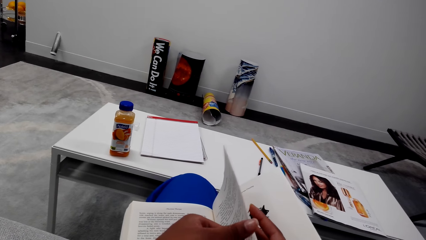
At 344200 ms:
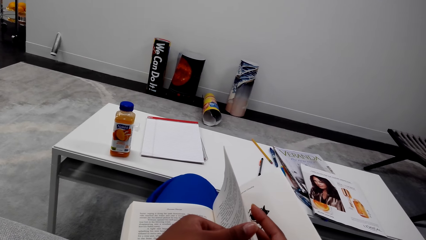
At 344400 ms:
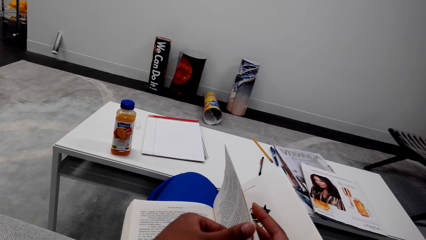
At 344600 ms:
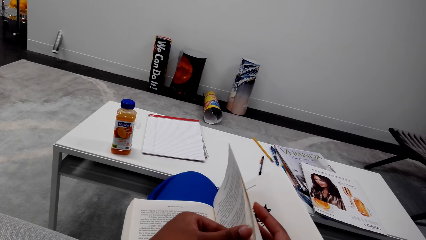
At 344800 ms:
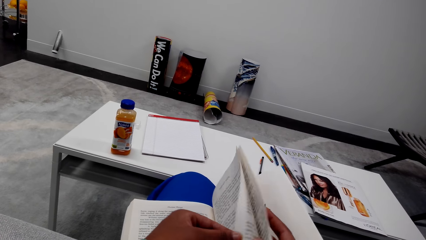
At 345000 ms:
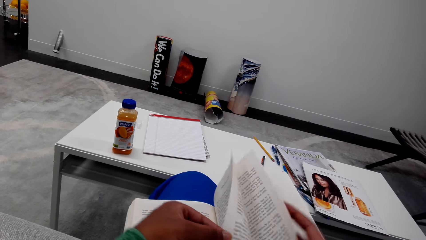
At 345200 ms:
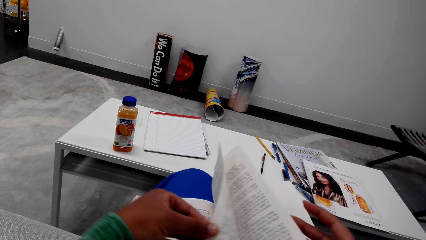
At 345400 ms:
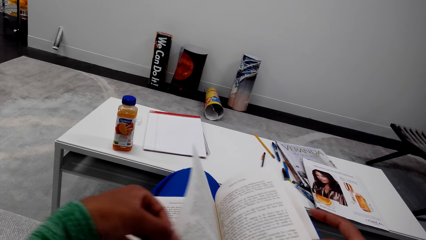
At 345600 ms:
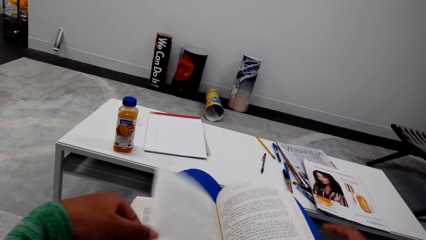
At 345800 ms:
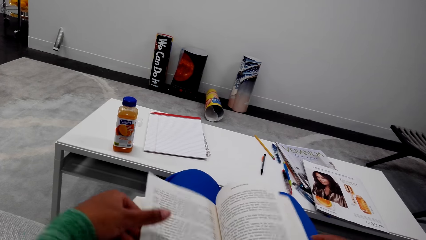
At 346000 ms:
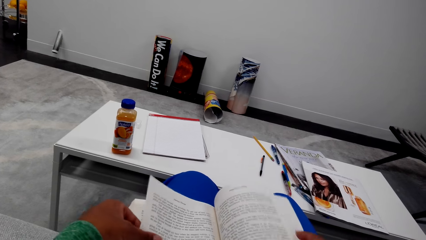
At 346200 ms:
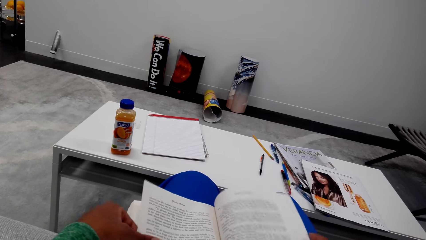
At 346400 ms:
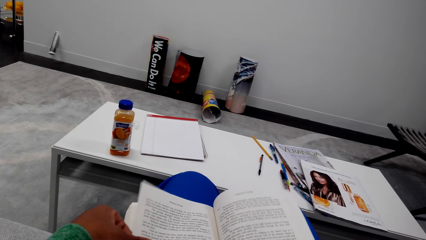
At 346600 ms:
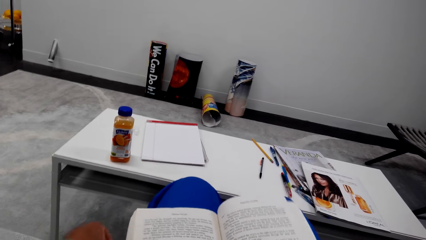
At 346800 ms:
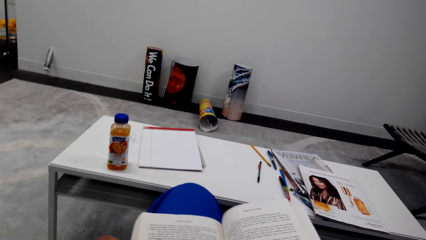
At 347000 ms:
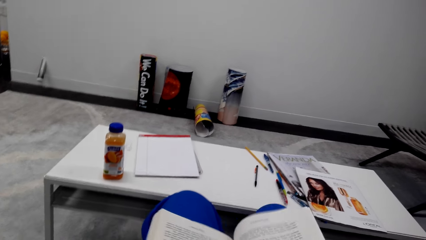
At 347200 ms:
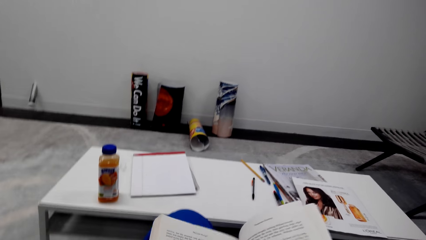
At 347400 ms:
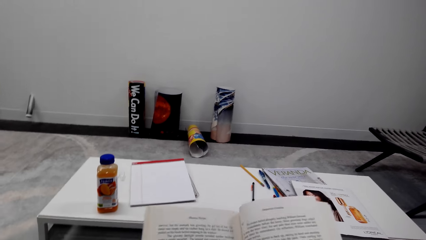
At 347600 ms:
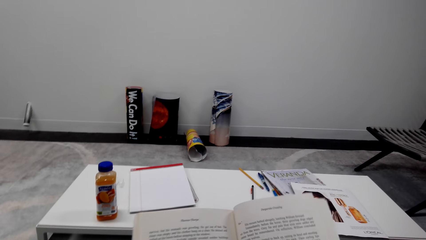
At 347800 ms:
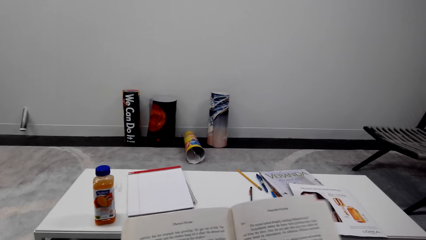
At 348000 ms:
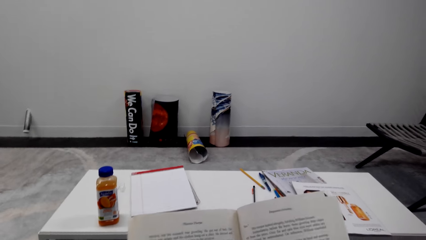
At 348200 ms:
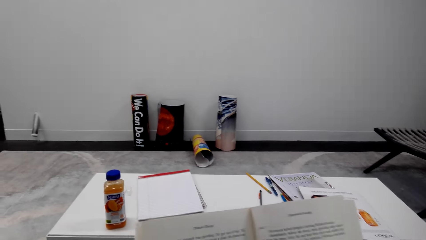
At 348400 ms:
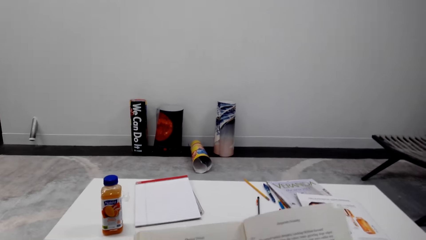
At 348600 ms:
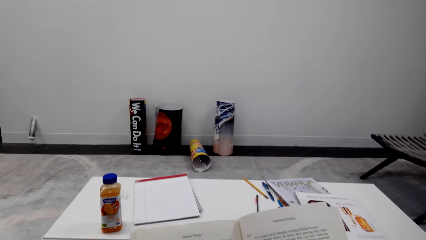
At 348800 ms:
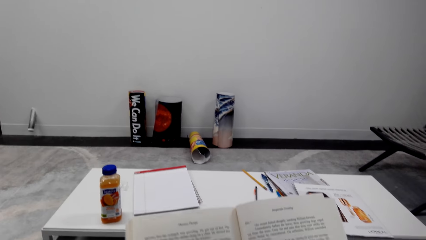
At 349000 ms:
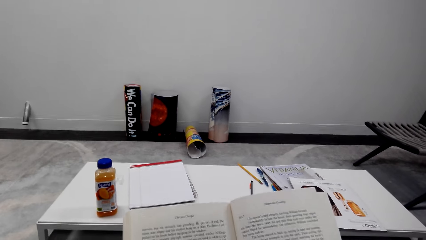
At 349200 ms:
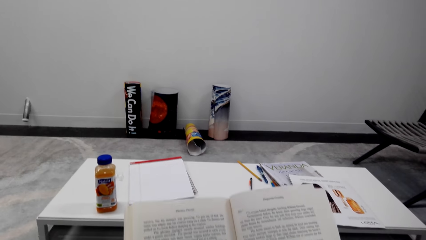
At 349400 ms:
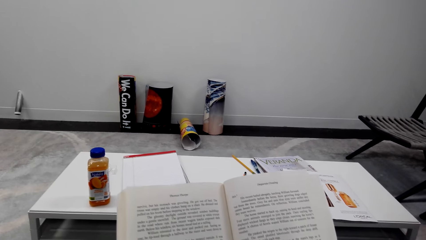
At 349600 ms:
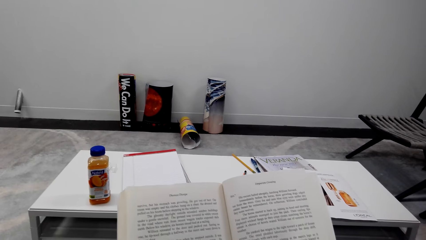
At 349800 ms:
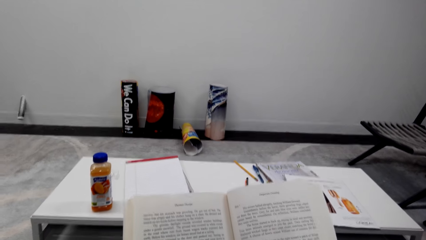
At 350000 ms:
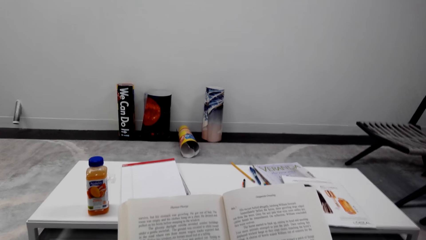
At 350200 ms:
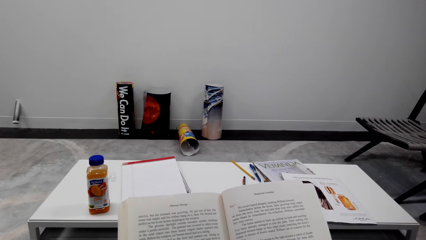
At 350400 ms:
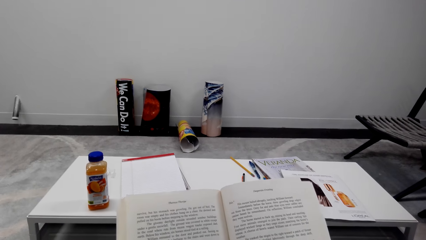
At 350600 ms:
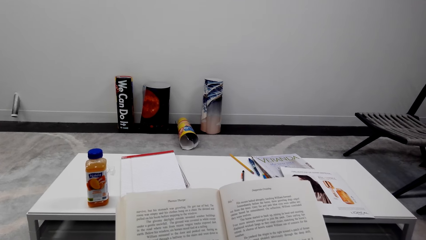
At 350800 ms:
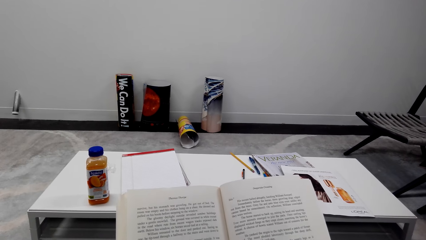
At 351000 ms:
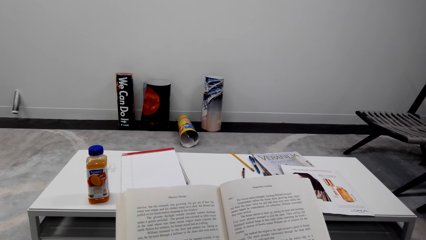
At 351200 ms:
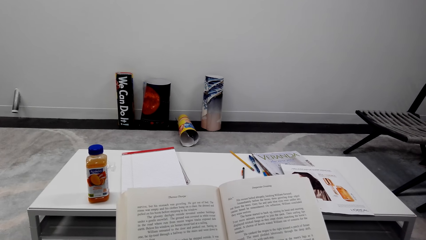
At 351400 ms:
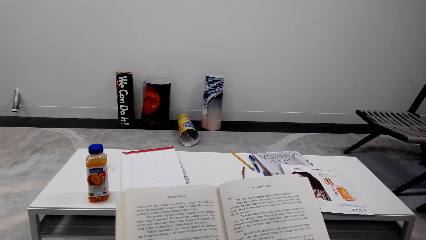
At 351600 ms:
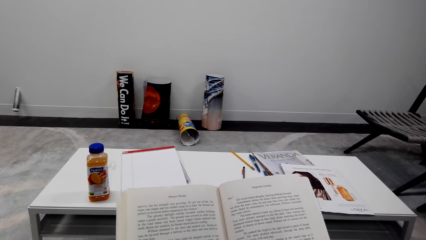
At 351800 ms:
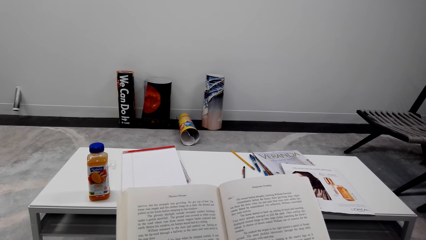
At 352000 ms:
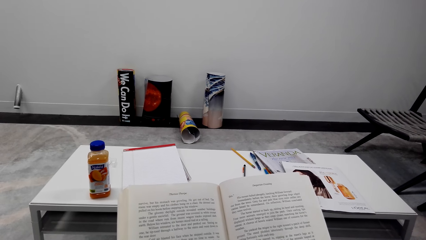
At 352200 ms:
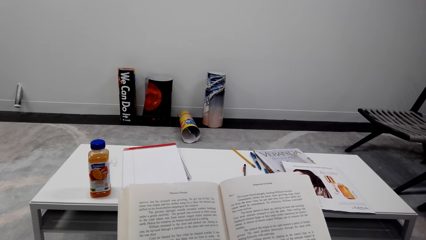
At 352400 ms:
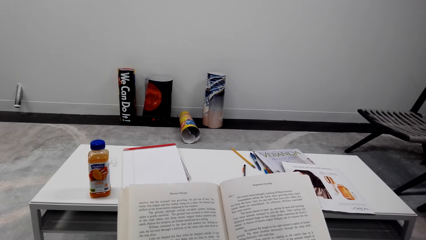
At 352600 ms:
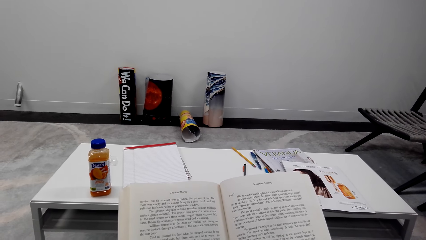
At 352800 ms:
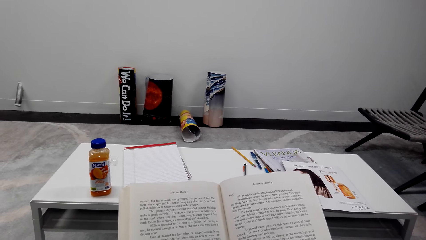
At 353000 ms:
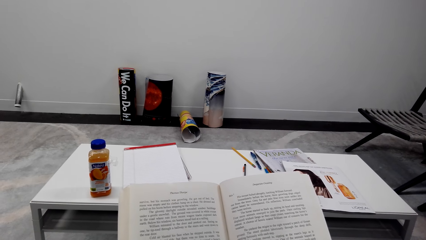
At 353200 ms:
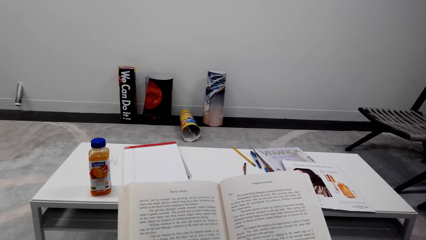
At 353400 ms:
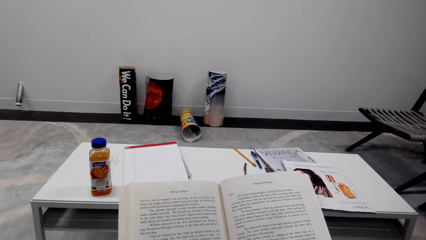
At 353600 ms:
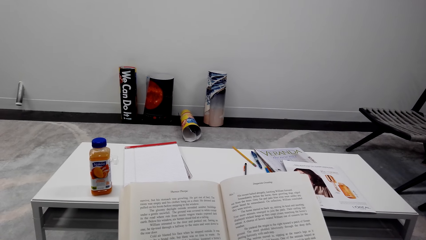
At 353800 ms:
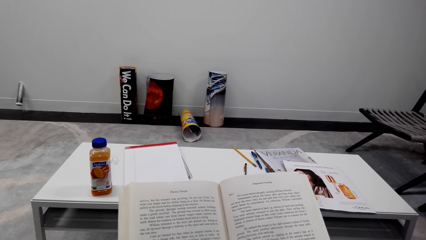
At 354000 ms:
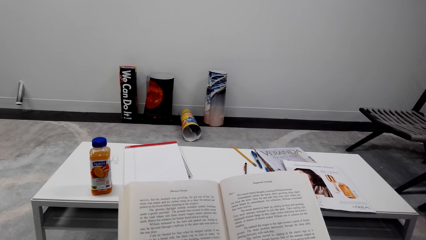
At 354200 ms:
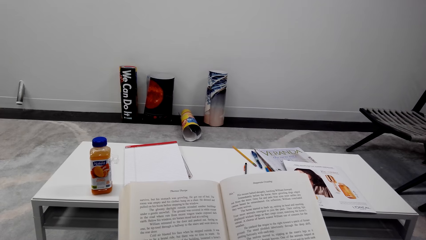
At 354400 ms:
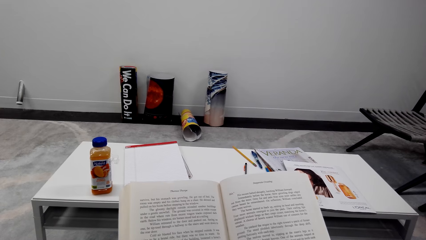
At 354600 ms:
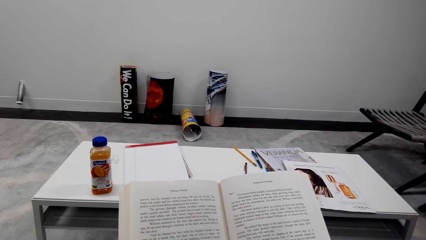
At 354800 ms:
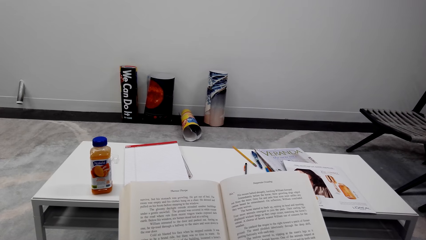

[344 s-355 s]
The camera wearer opens the next page of the book with both hands. They read the book.

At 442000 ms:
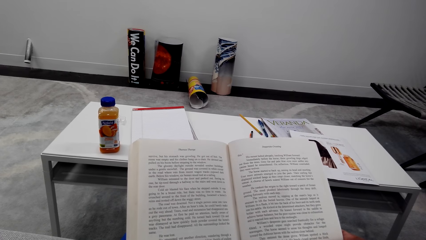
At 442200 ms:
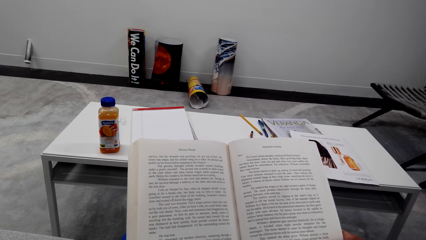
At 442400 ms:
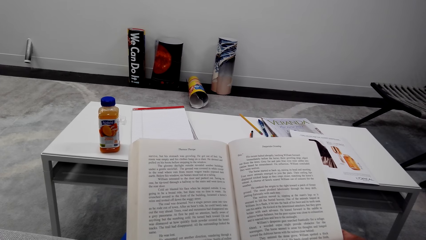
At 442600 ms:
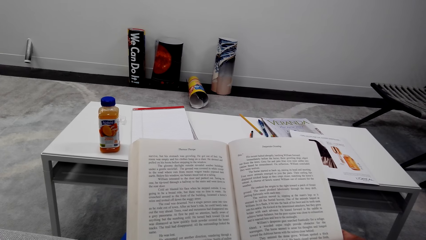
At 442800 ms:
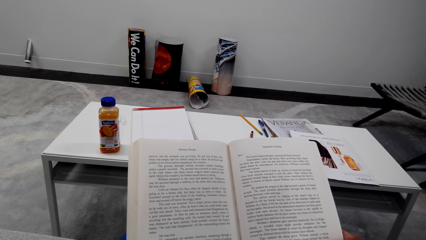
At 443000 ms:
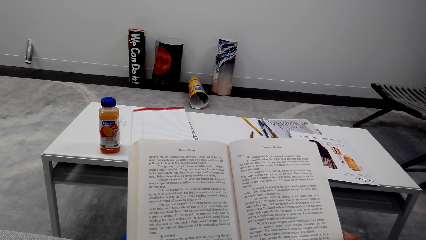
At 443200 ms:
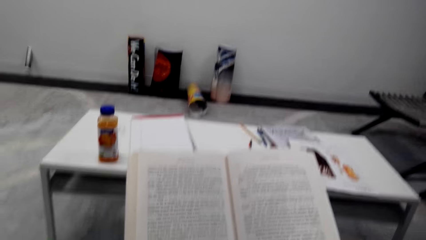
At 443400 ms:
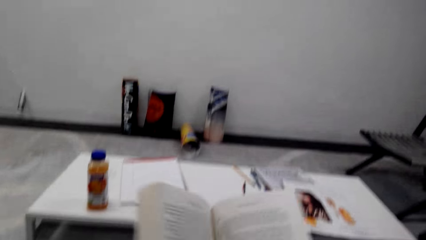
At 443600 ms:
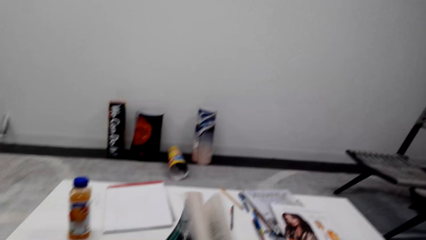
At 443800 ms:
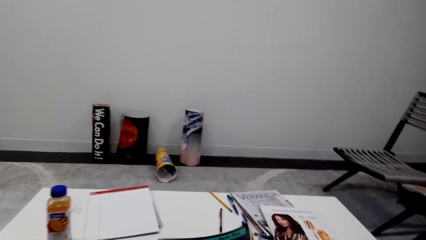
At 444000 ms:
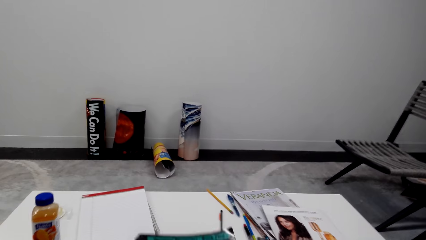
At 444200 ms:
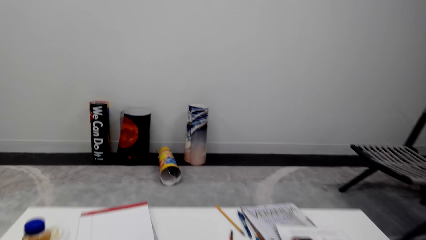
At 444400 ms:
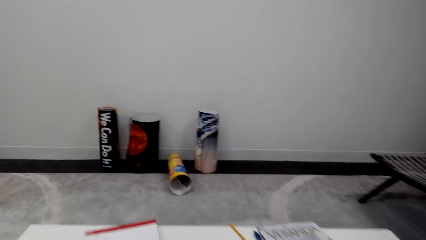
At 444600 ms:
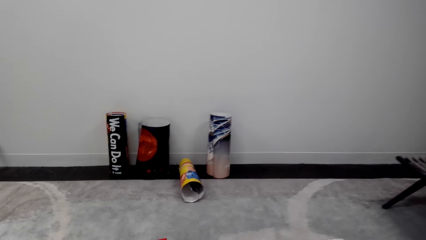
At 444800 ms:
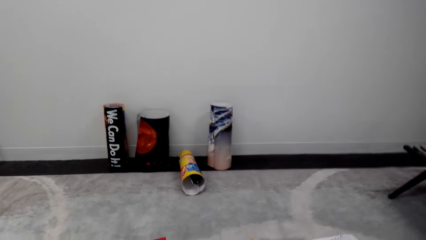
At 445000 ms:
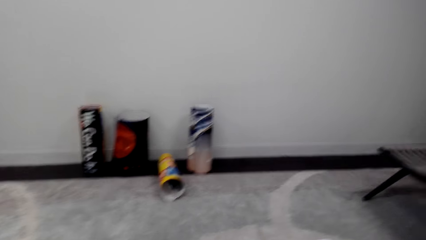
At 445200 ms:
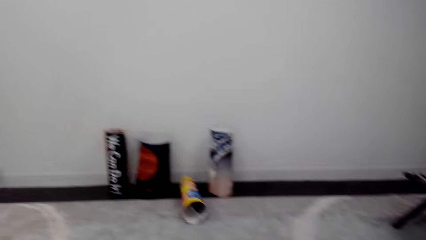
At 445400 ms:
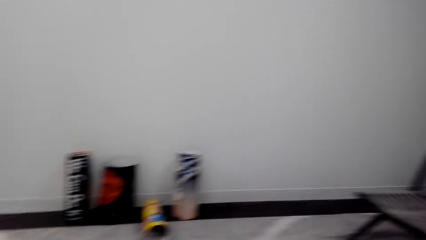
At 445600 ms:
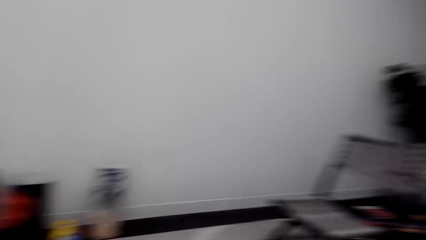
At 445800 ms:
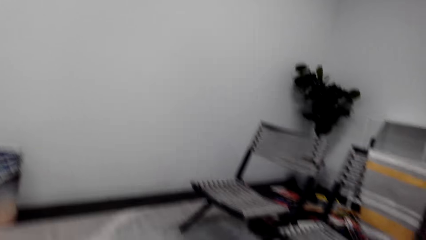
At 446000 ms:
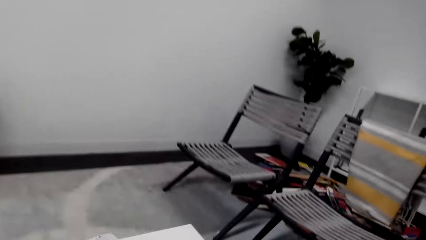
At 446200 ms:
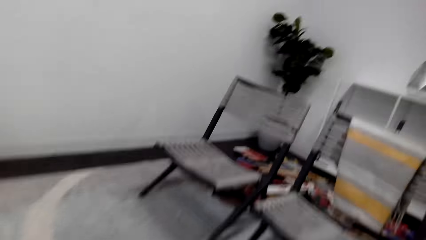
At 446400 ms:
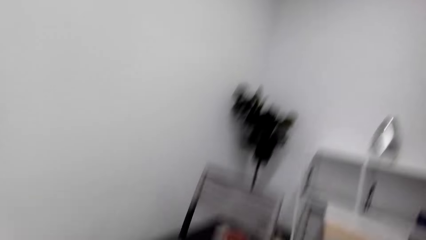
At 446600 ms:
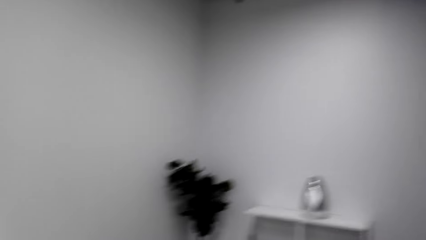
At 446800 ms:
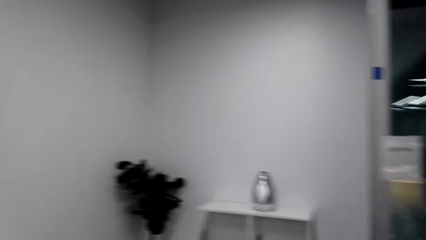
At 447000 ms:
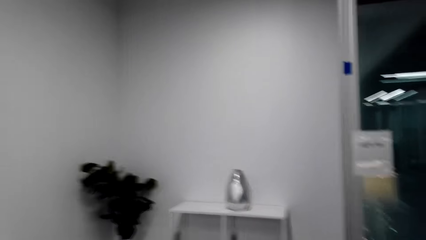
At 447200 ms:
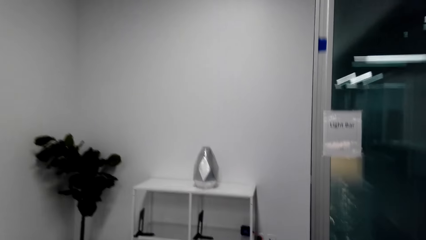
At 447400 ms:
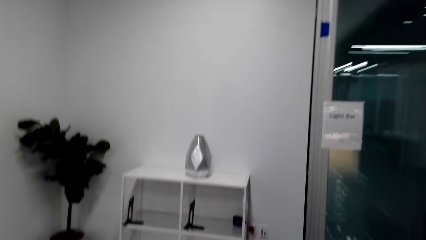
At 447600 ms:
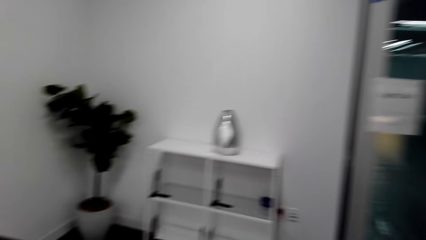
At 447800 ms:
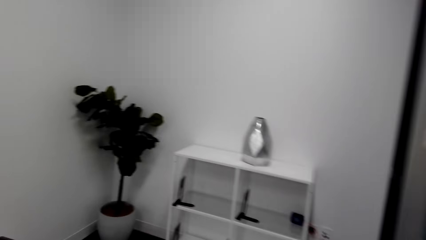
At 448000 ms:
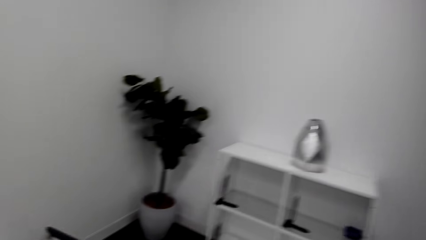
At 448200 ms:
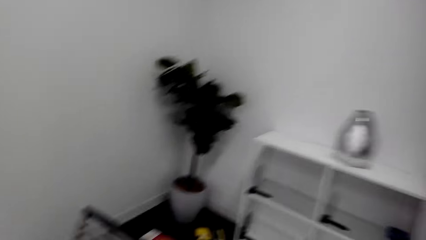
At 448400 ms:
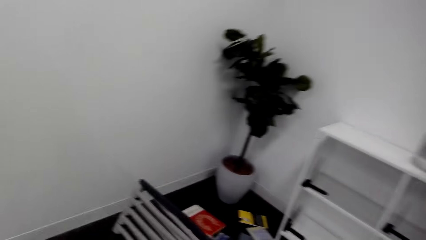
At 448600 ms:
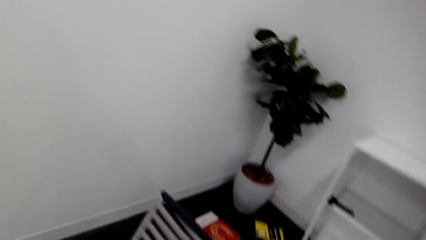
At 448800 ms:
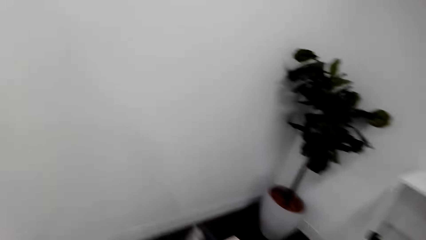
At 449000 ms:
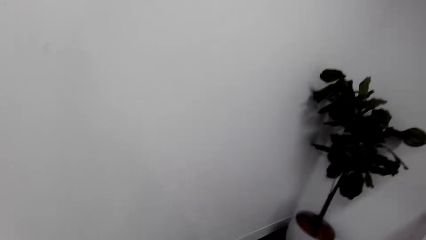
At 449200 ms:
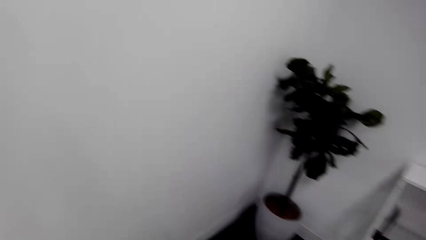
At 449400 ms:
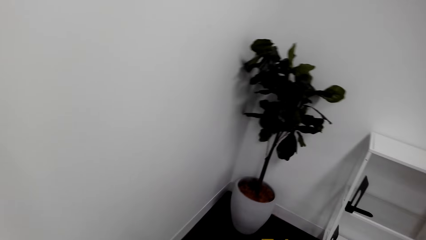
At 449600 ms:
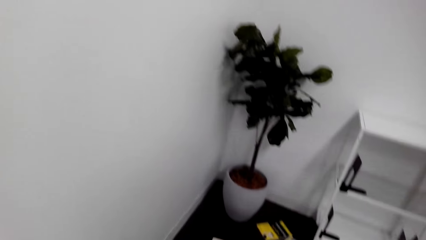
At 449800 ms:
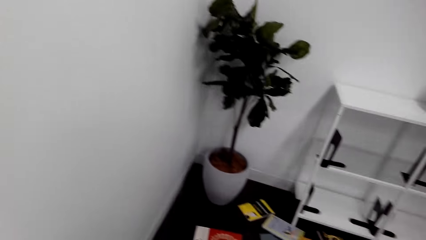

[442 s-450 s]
The camera wearer closes the book. They walk in the house towards the books on the floor.
